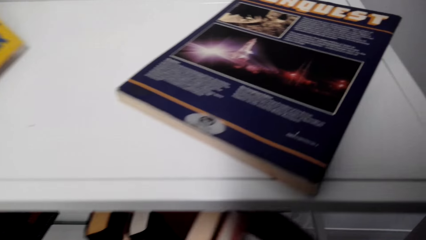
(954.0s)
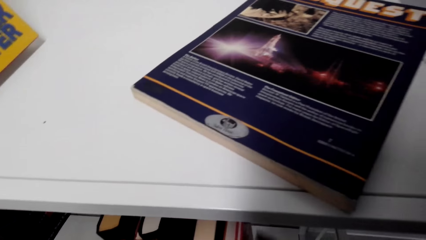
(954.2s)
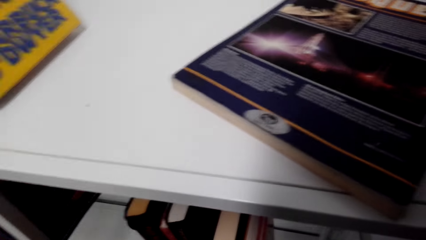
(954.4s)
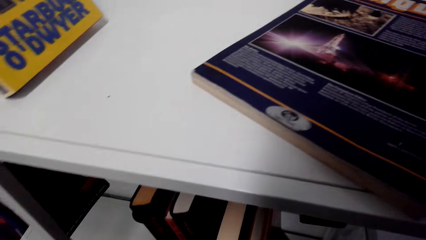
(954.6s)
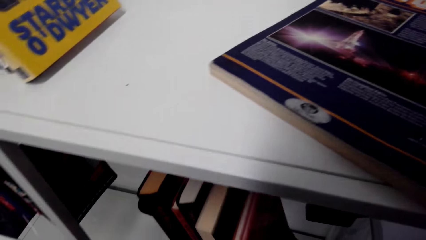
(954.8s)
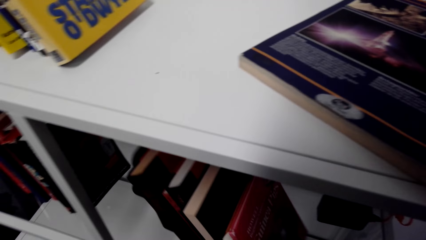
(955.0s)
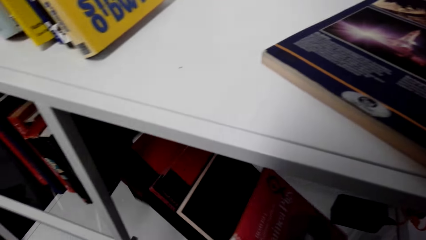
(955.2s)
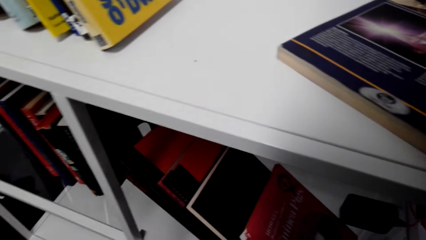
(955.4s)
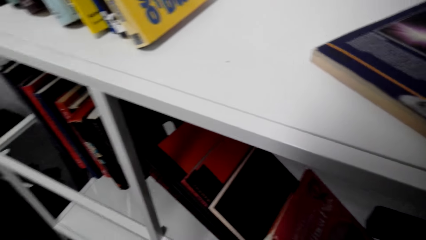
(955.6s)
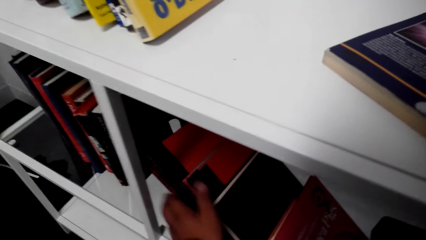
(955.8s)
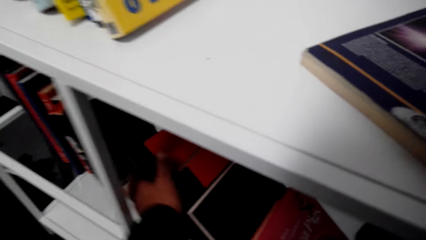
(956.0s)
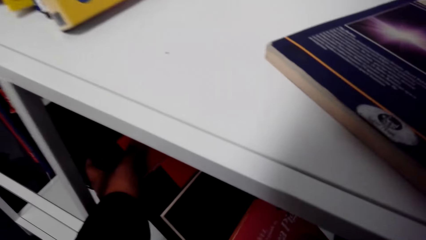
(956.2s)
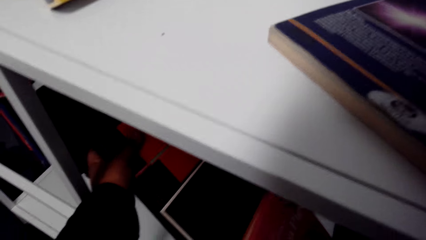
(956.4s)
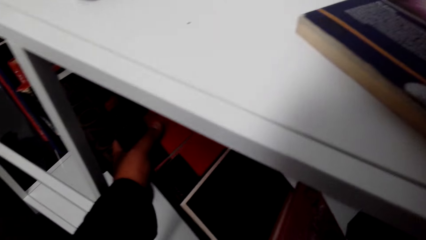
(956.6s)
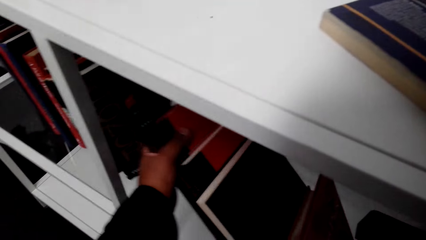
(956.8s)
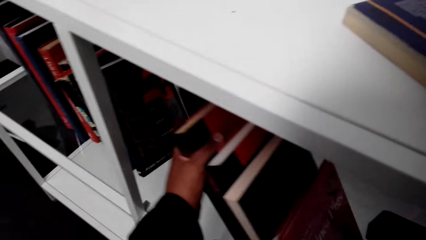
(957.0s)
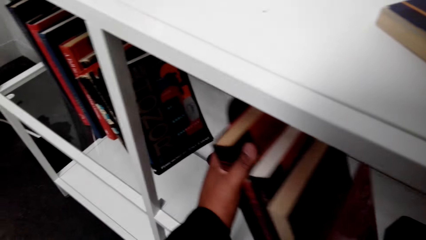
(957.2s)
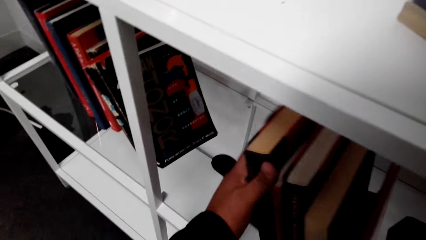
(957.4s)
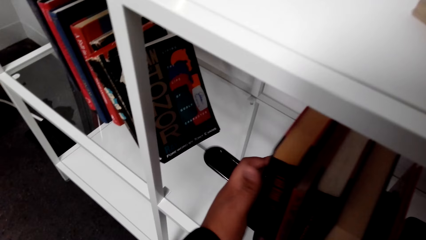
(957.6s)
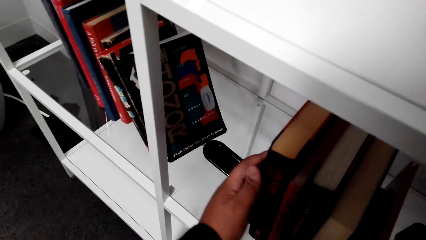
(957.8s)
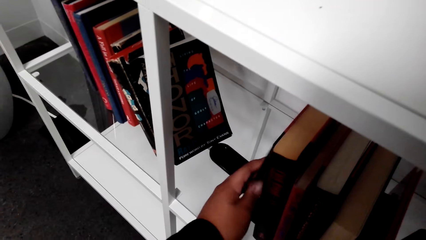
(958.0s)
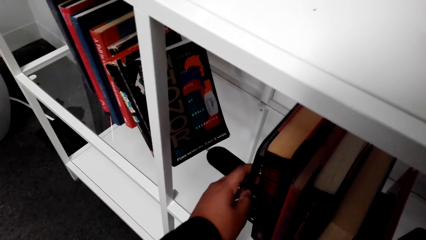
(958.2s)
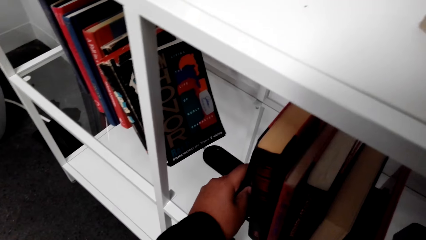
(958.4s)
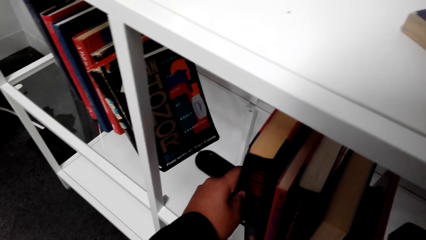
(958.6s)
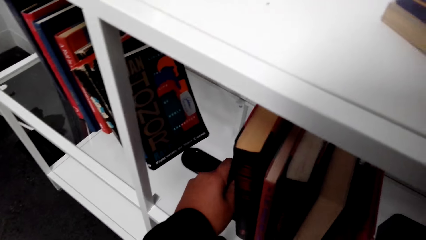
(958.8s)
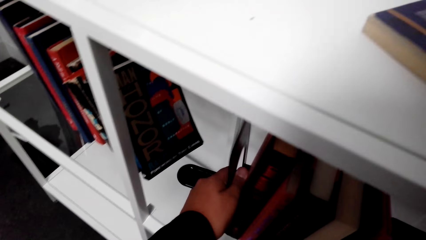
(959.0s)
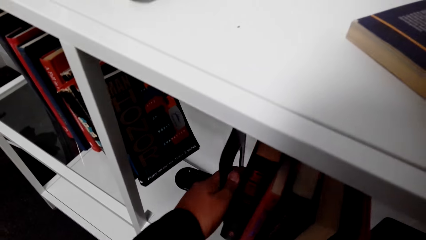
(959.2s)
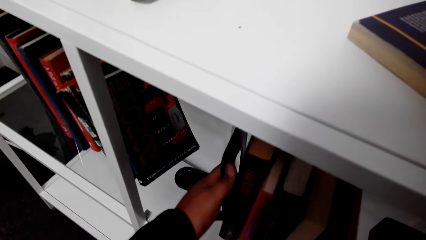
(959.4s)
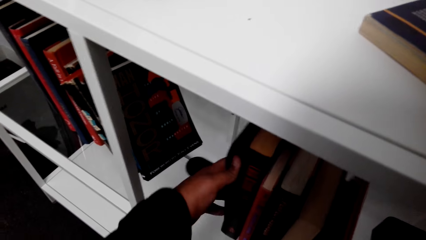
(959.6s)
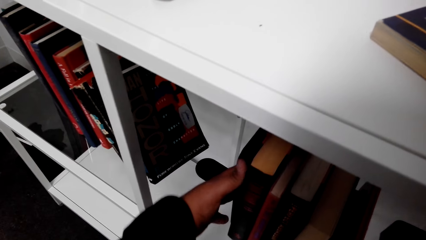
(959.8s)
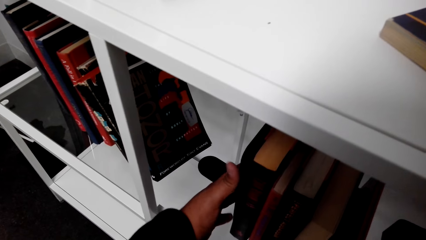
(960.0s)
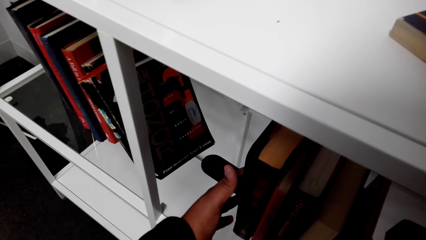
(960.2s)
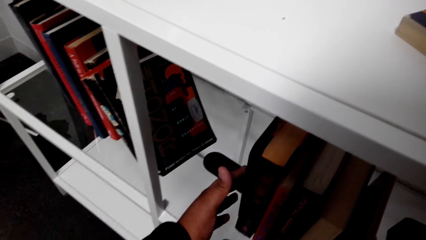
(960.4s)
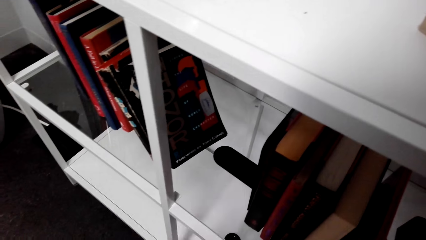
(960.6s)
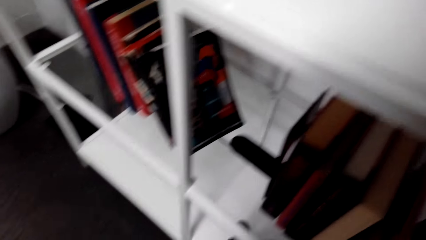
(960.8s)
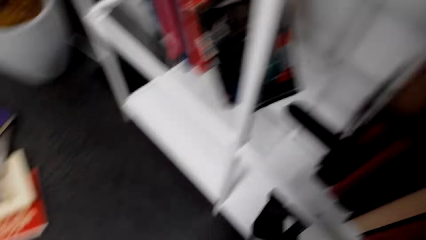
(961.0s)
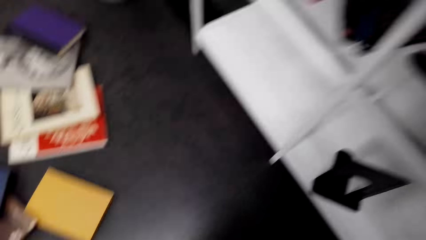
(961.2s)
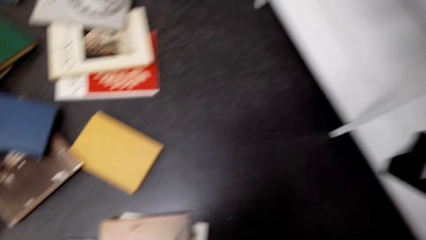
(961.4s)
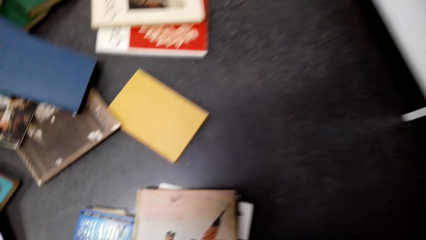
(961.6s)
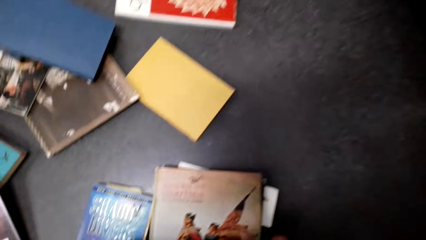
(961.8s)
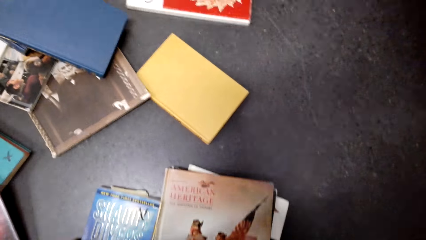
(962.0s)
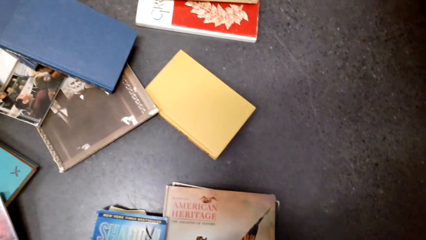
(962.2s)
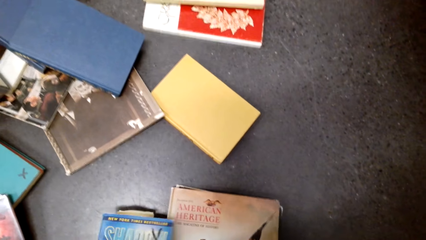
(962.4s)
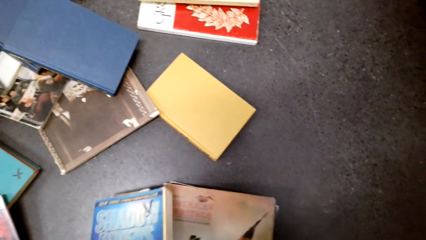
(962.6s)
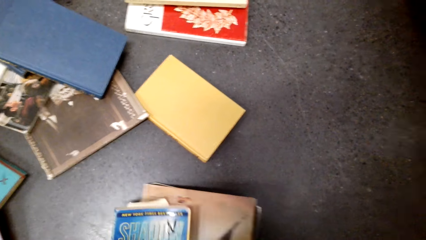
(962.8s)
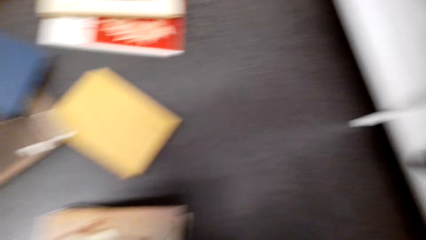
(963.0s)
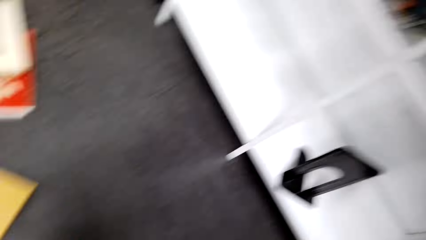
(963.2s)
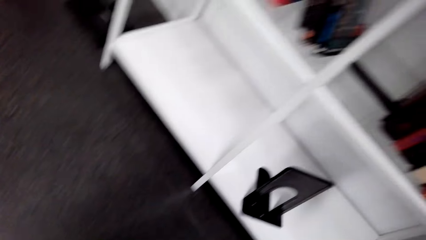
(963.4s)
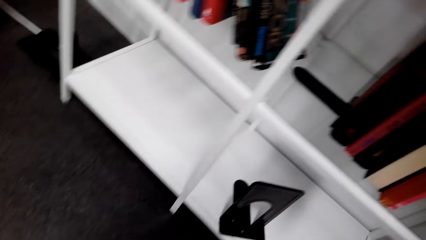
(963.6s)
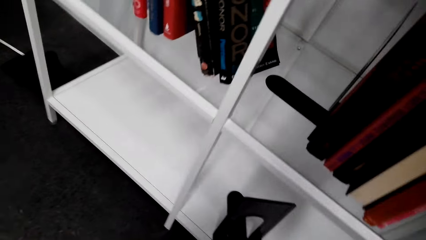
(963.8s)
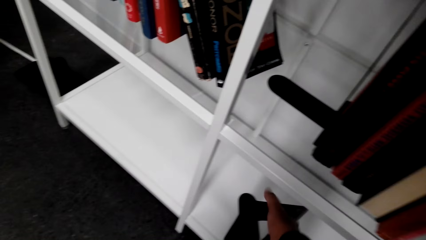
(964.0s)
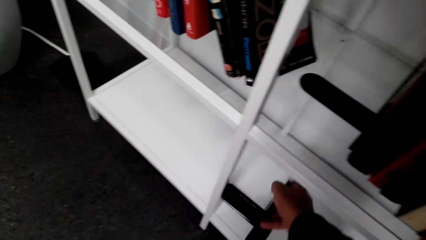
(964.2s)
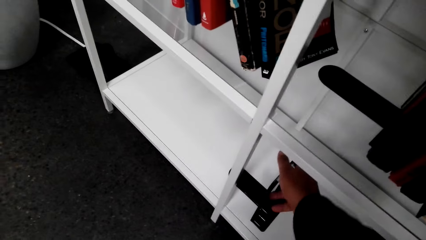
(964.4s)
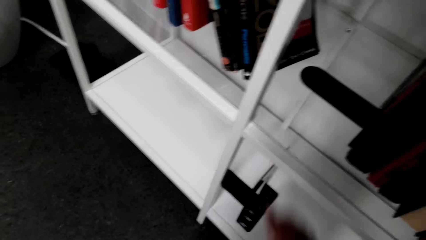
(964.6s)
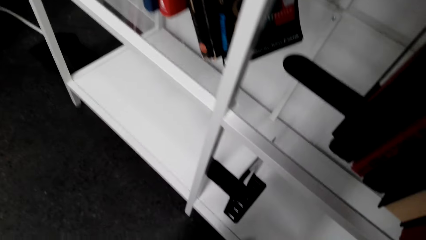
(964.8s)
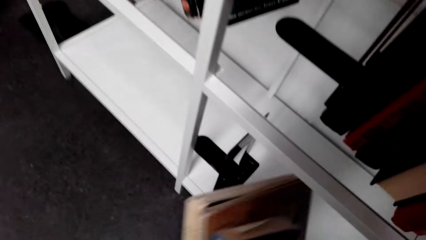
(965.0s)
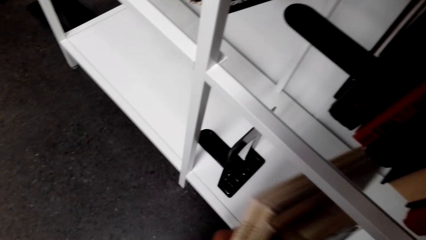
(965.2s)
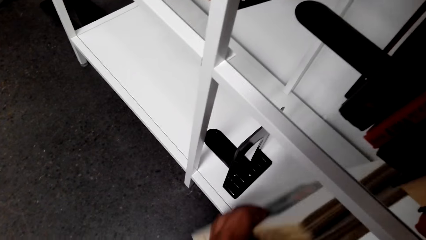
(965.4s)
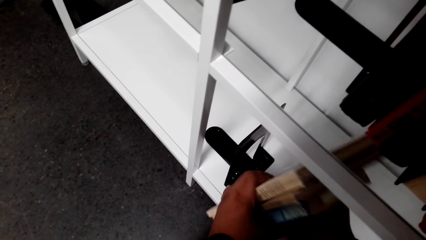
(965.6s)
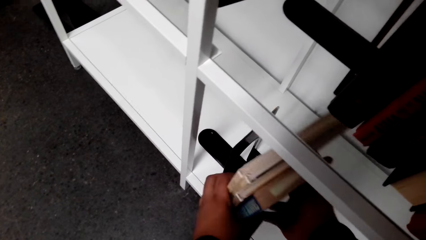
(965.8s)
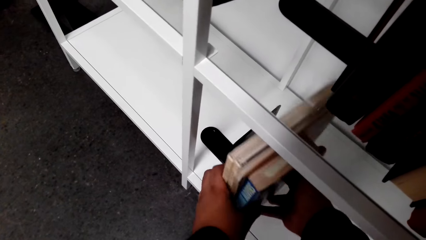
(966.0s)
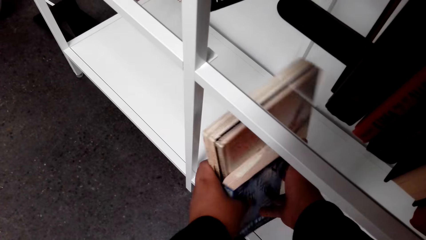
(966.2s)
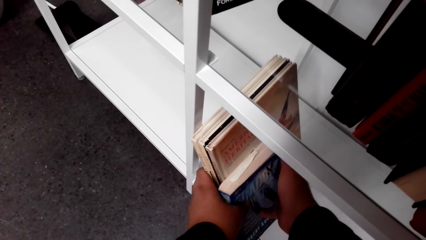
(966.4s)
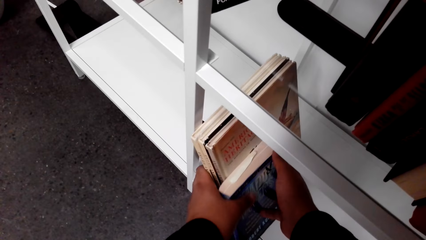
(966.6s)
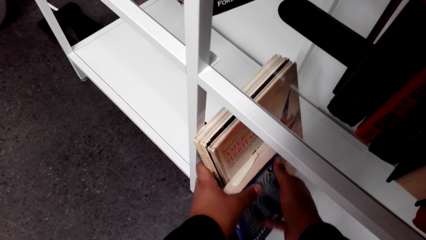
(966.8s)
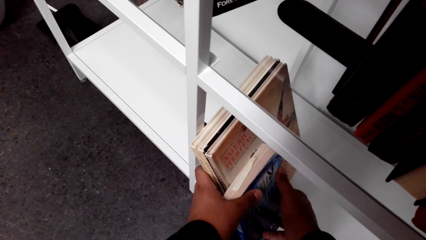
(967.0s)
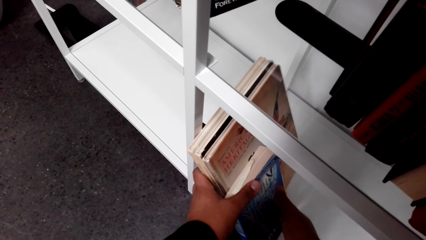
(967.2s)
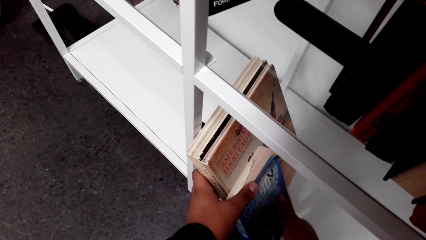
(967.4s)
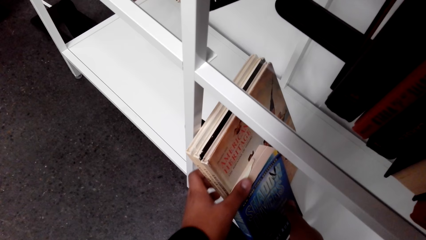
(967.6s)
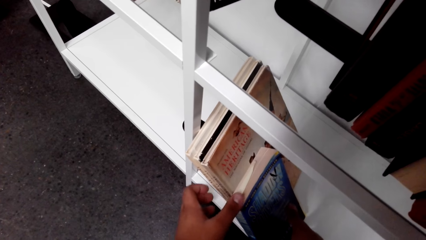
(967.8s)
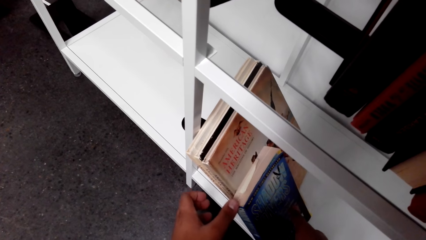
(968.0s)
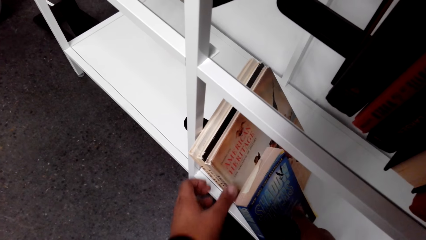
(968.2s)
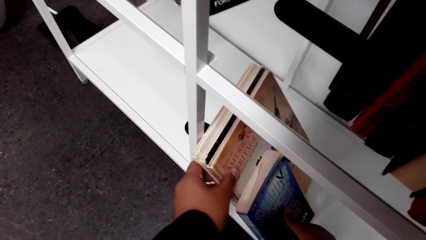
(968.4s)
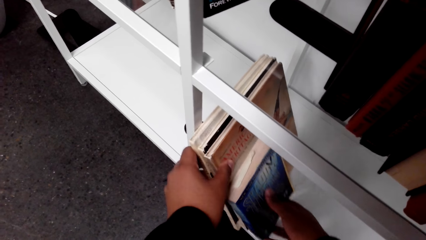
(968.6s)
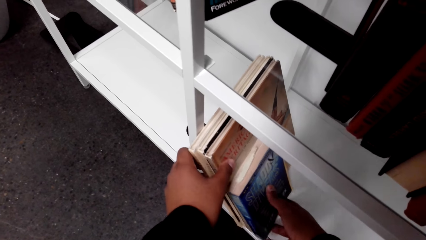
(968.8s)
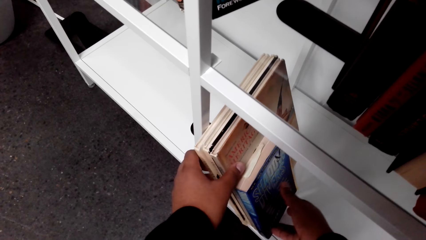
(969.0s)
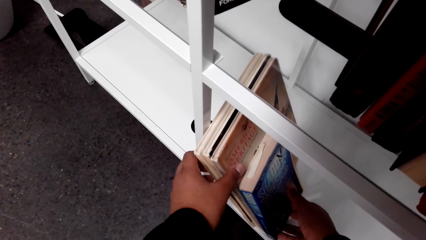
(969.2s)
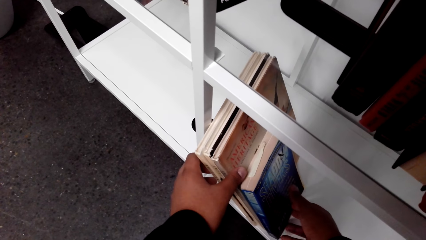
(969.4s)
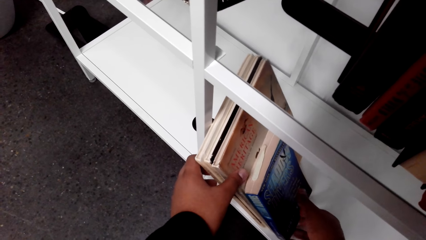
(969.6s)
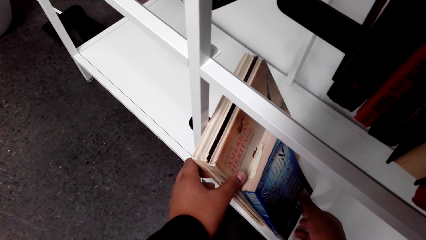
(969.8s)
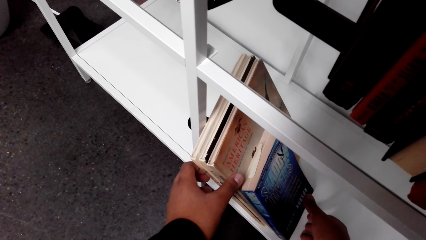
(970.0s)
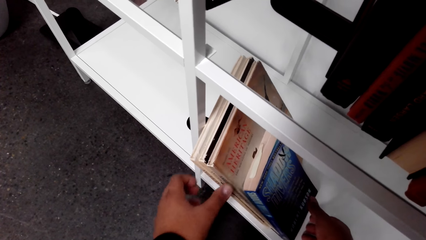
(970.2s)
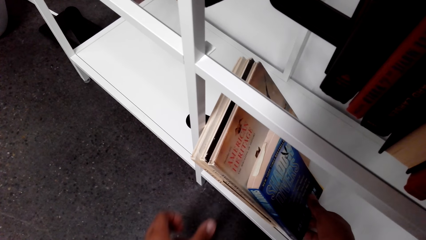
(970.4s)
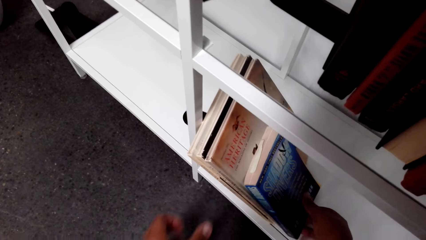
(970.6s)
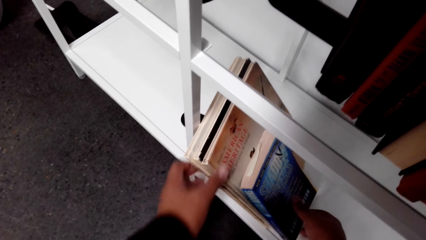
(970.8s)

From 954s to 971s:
The camera wearer puts the books on the shelf. They grab a book. They hold the books, pick the books and move the shelf divider. They put the books on the shelf.
